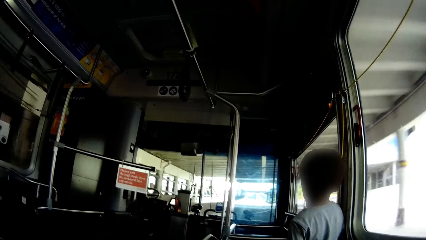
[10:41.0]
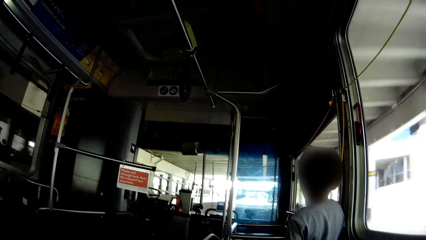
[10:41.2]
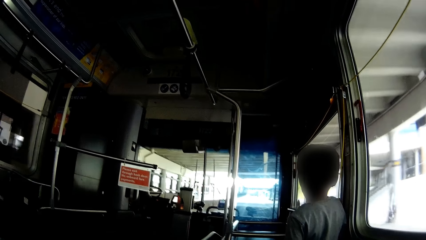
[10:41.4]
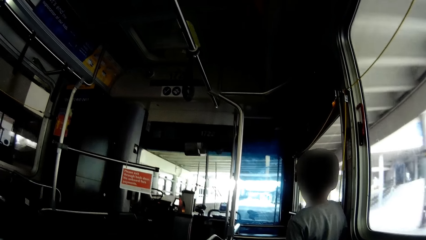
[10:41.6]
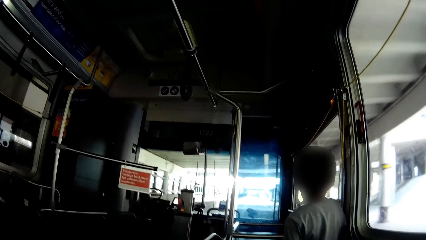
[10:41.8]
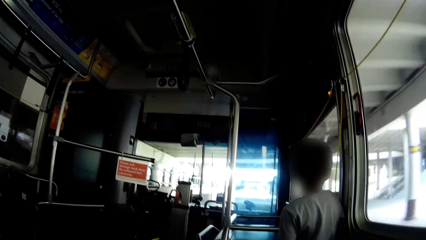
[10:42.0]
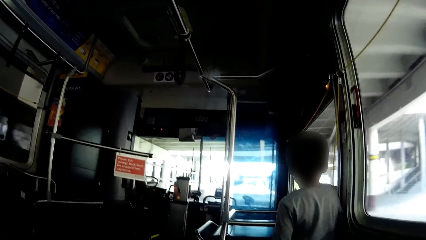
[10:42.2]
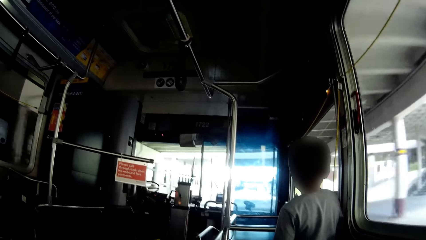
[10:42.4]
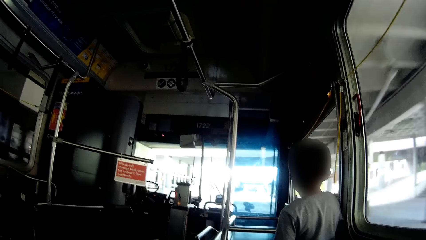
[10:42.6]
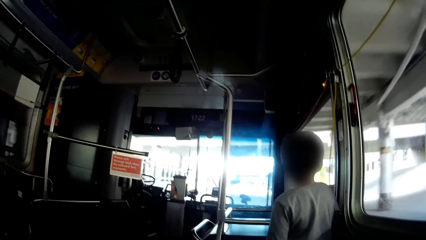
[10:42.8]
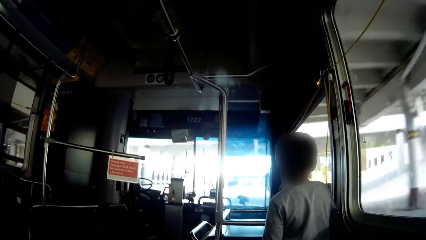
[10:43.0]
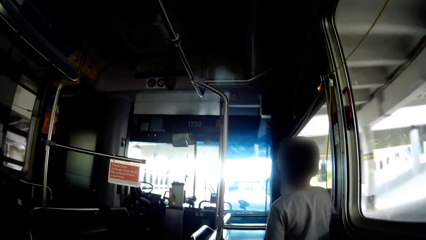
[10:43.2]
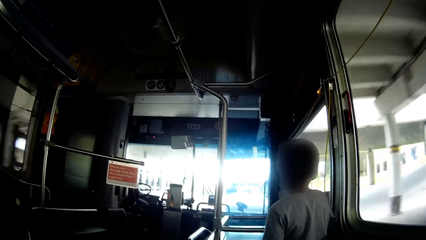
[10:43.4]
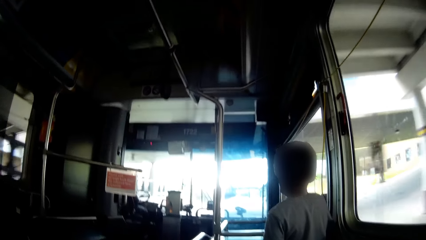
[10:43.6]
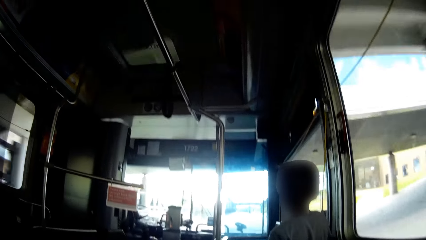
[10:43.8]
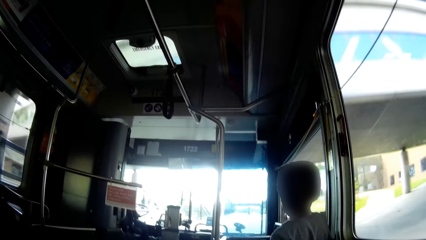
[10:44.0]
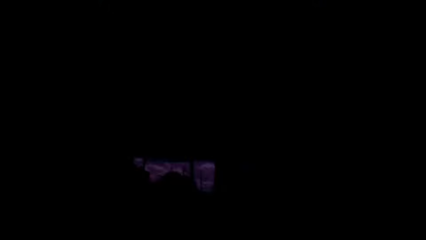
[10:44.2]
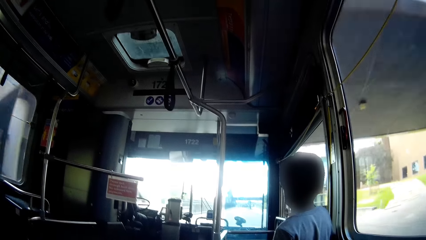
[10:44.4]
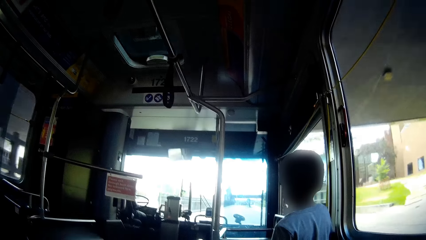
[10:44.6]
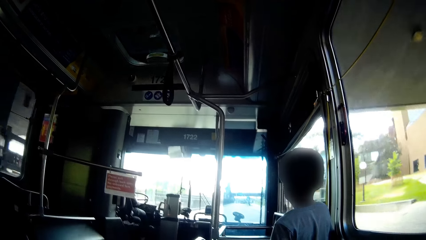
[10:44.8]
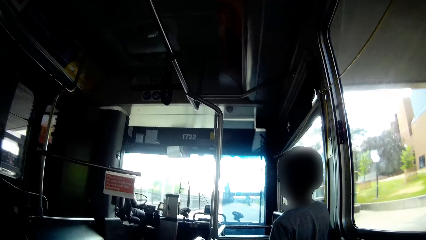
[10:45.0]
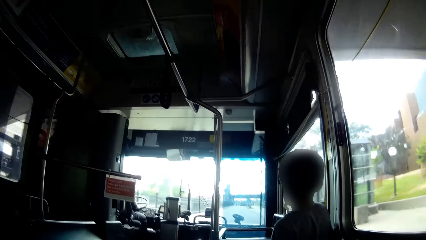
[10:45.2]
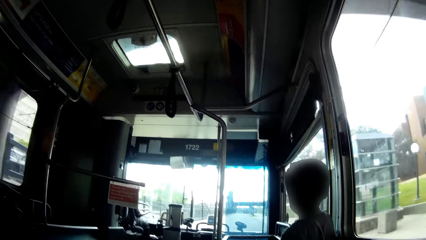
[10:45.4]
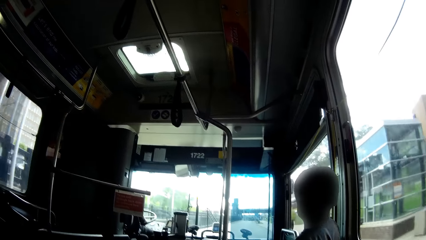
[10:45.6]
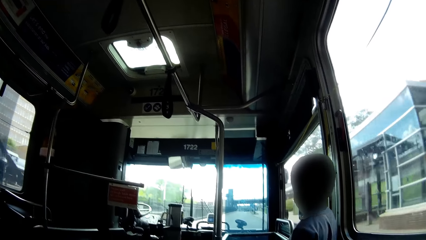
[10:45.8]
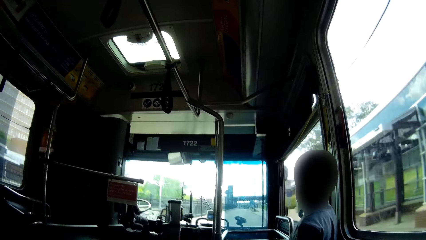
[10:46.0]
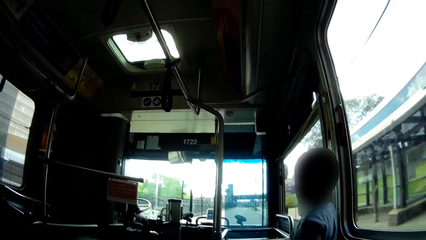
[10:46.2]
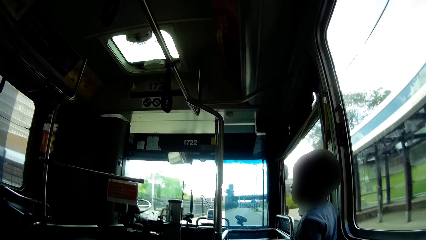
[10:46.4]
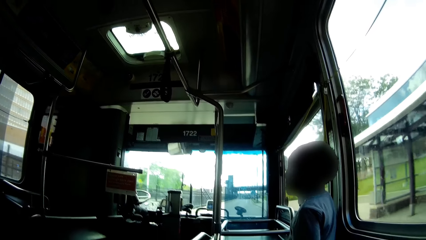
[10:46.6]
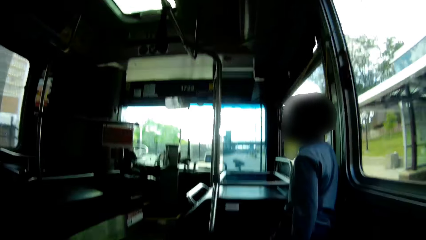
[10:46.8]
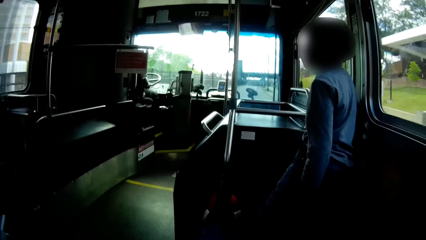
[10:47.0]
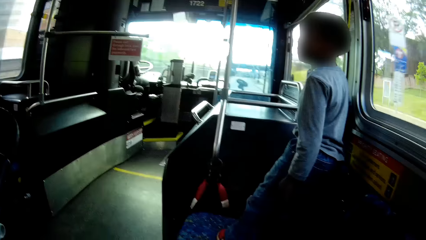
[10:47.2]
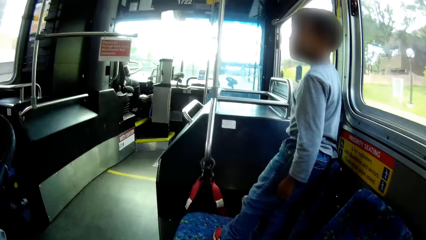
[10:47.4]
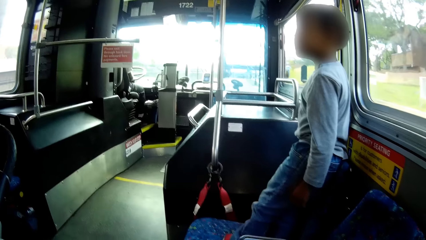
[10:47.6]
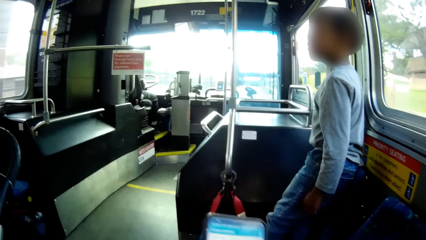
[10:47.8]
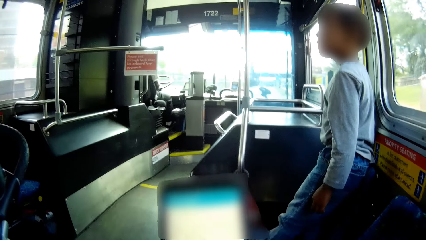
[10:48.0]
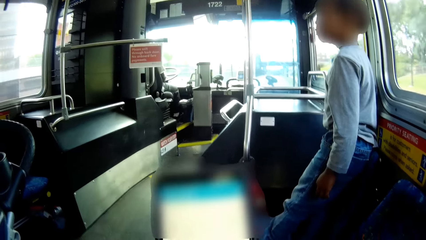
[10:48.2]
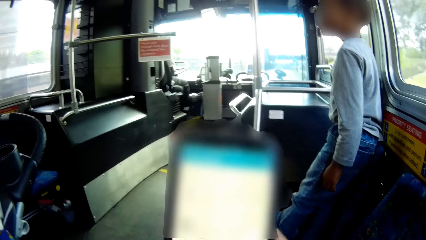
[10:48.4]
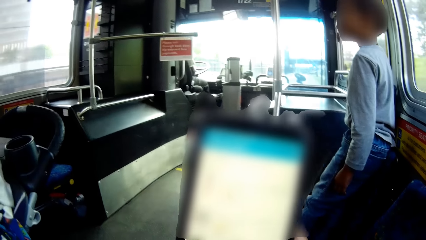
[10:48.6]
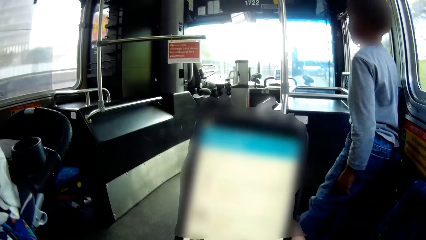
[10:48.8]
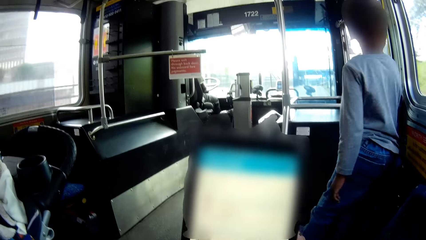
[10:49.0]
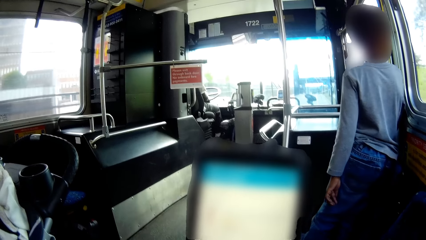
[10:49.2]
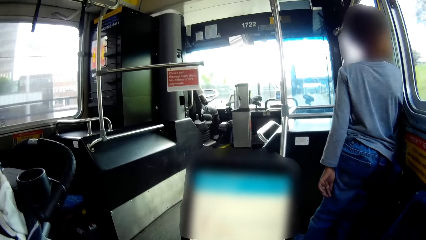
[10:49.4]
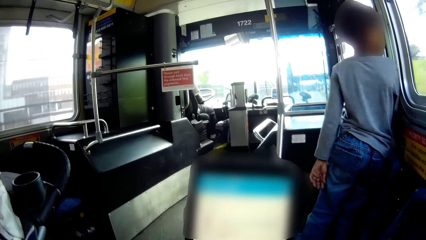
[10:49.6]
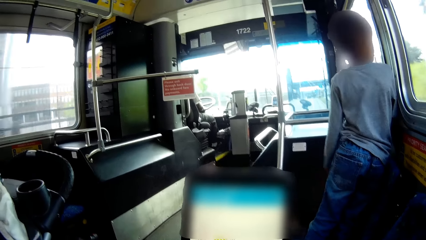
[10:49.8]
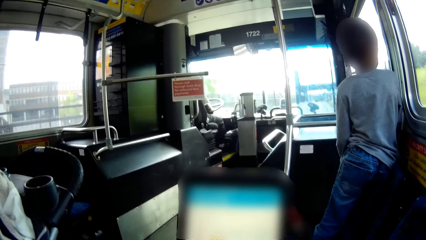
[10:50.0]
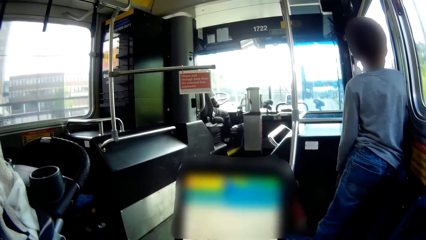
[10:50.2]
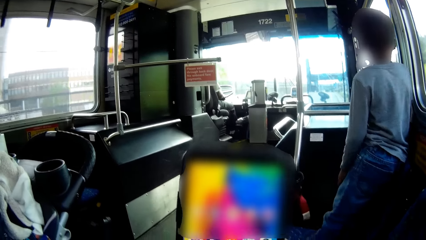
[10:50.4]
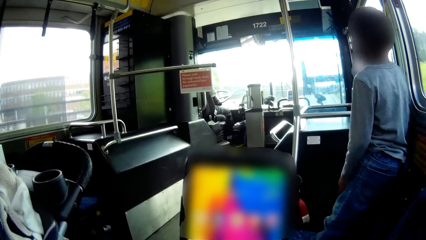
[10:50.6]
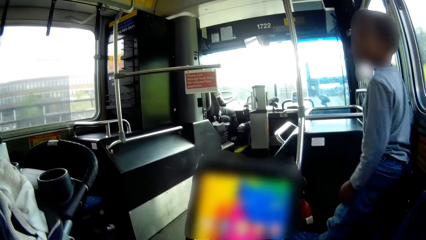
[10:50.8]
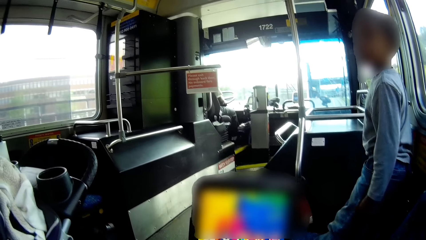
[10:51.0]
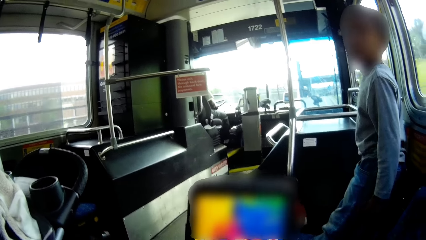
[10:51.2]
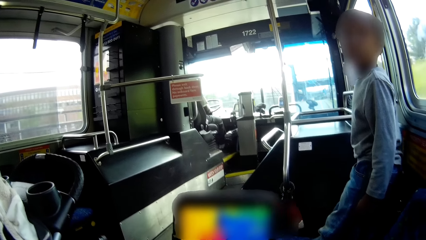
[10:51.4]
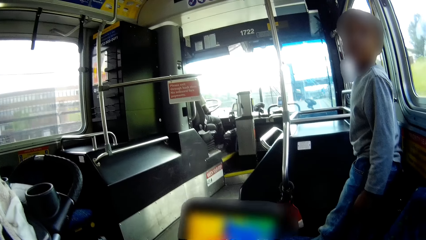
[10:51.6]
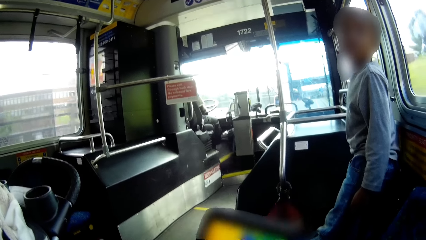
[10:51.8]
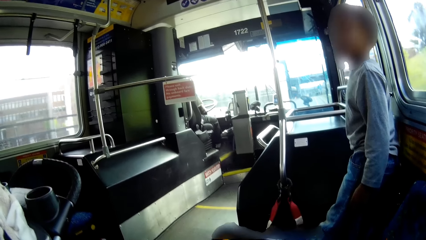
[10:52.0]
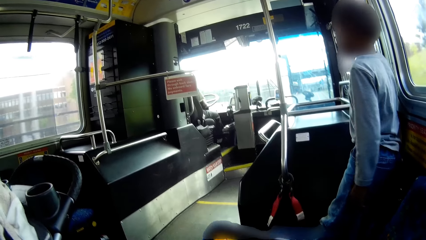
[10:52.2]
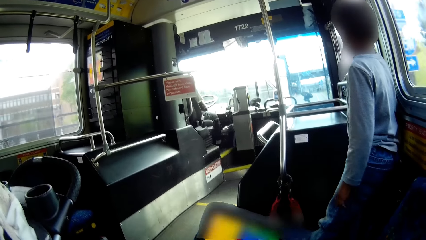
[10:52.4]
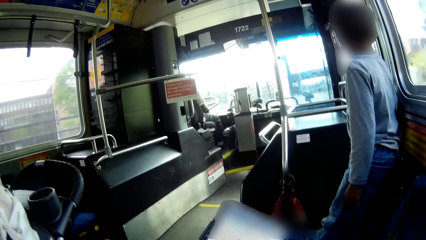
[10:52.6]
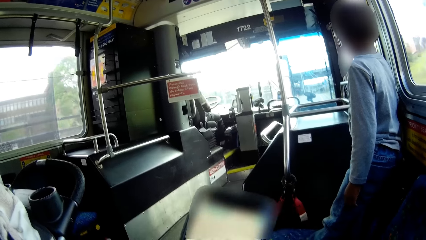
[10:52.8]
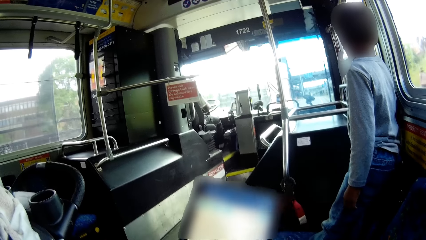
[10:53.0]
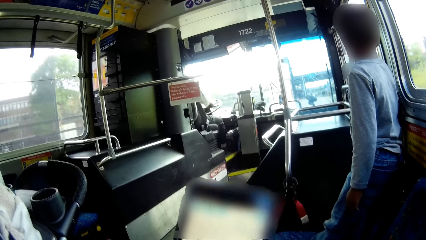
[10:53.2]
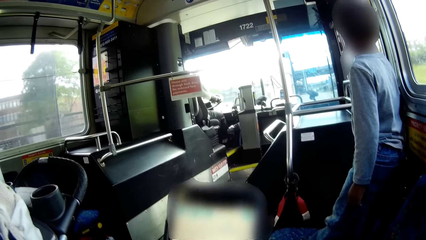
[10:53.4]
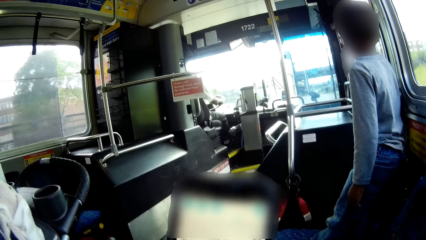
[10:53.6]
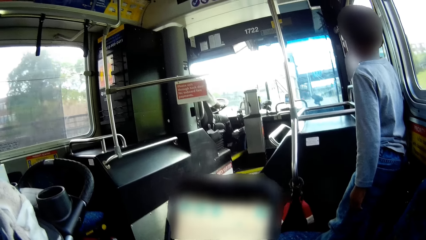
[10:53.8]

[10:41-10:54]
The camera wearer operates the phone with her right hand. She looks at the phone.

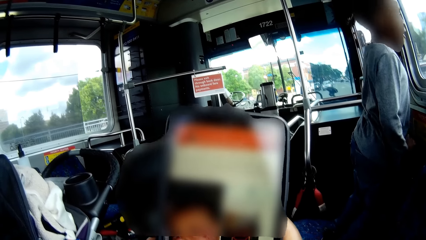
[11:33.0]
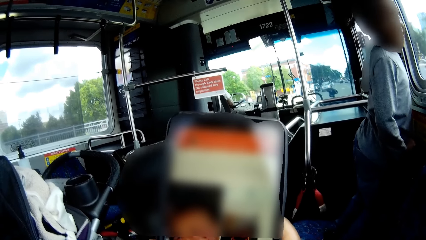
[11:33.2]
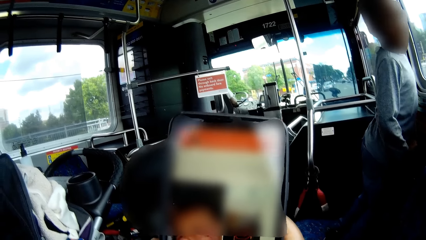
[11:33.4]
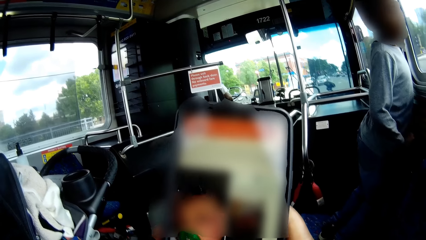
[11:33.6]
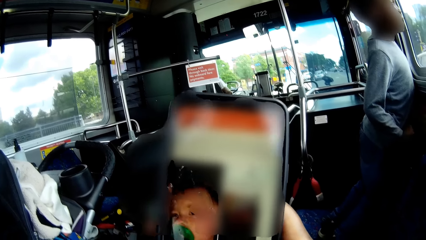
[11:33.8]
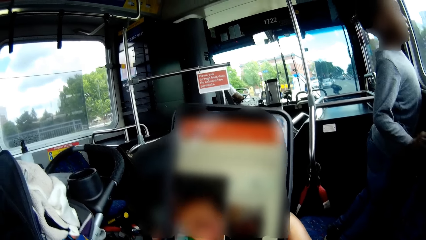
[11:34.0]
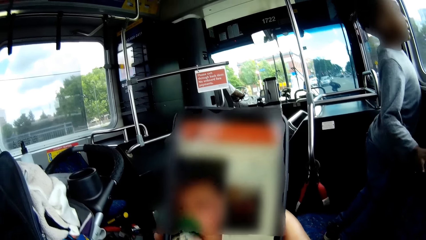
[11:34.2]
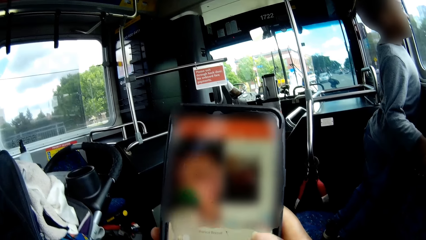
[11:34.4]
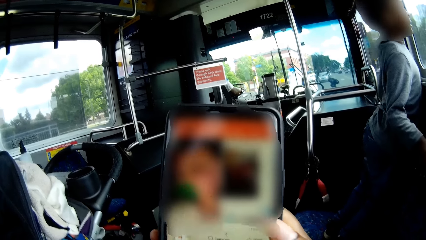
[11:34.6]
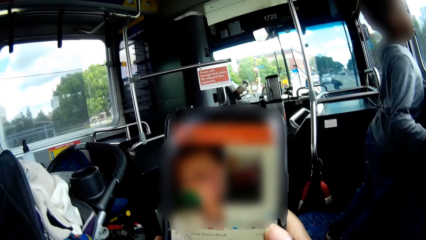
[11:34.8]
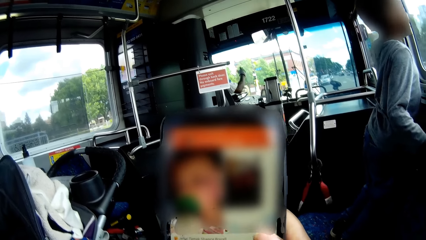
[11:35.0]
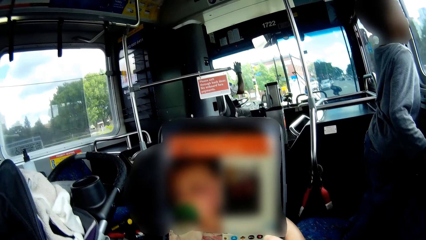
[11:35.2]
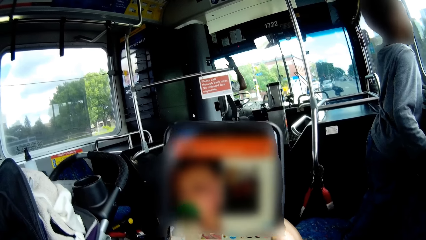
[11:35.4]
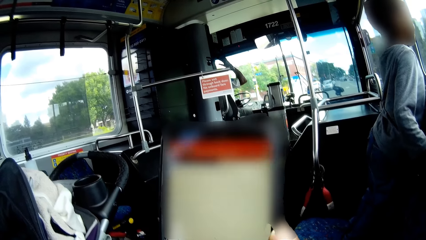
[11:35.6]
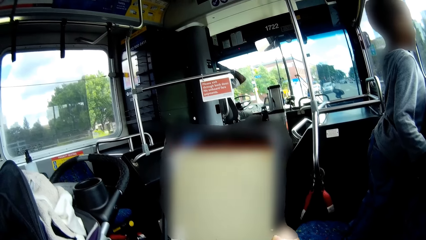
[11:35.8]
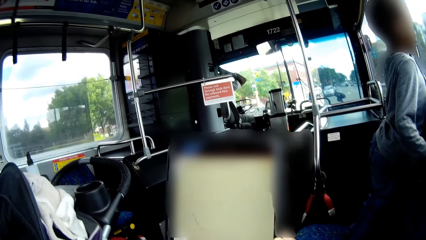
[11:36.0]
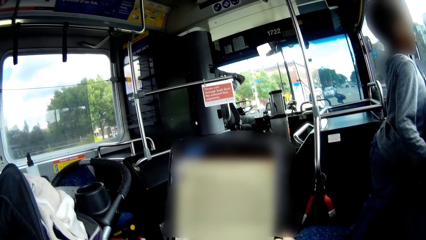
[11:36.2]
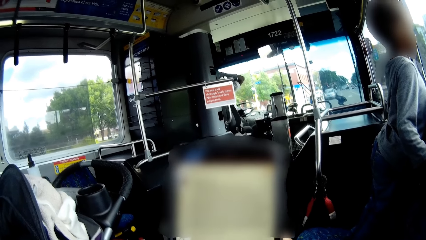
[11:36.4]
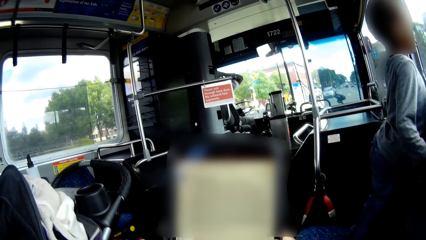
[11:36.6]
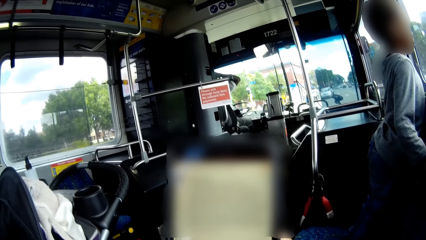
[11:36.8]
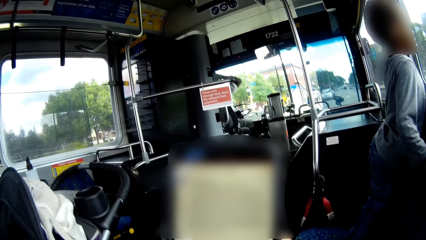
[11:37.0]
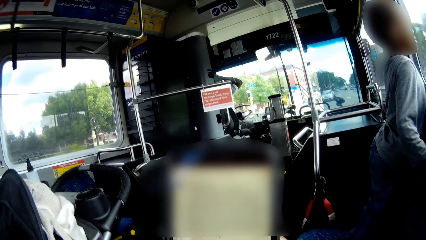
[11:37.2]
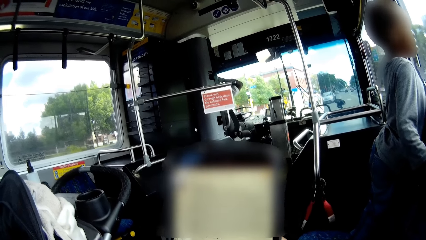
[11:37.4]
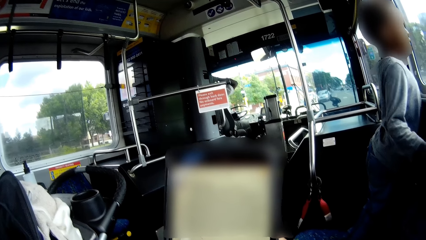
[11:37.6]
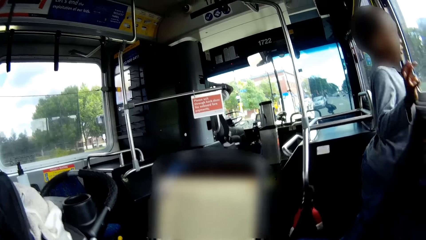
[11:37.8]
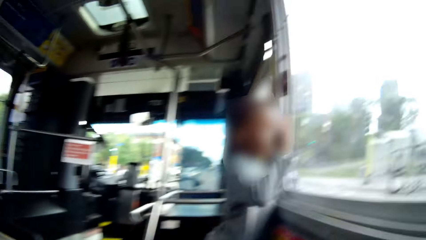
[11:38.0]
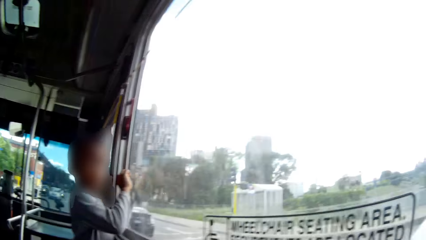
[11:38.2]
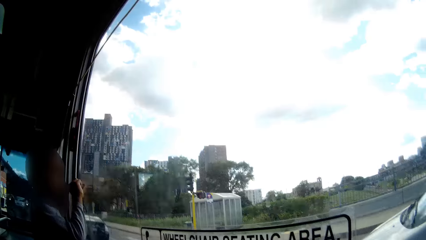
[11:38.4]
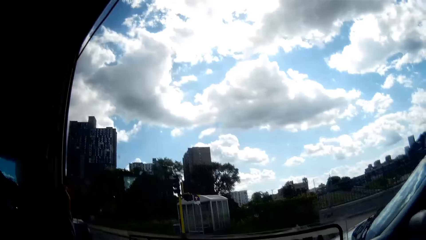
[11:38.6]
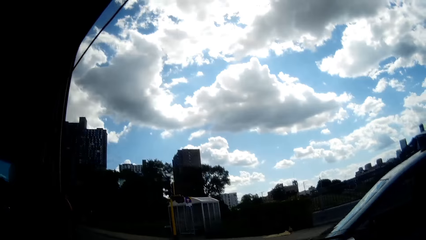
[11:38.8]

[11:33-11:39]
The driver removes his right hand from the car steering and places his right hand on his head.
